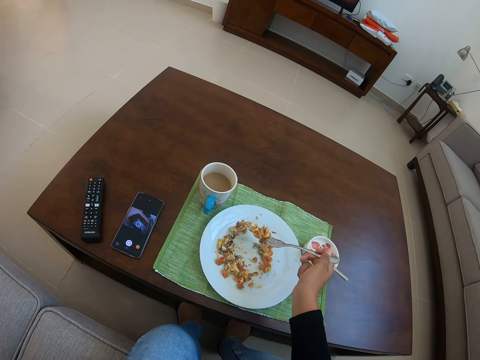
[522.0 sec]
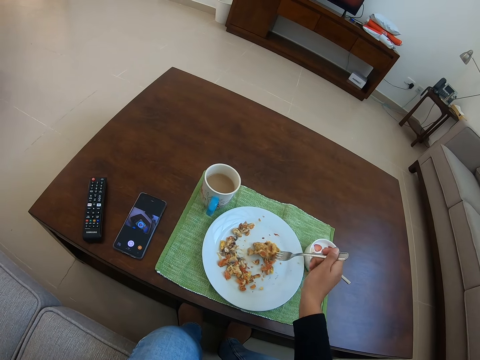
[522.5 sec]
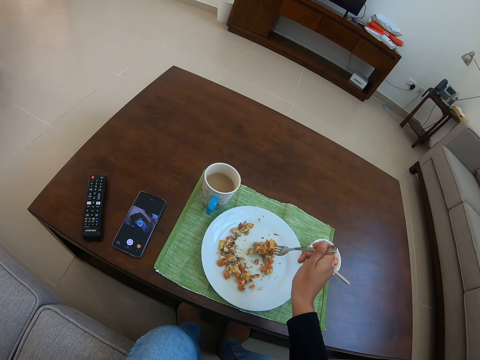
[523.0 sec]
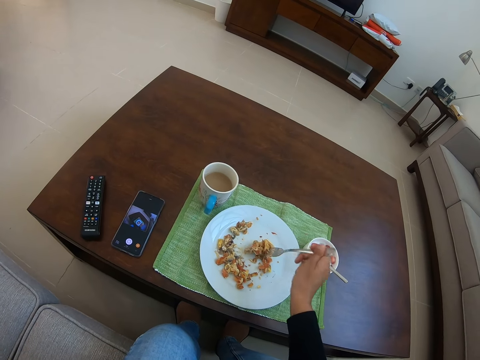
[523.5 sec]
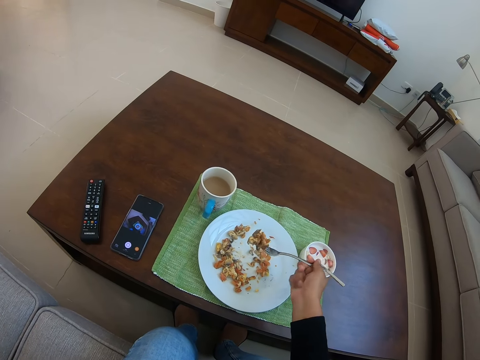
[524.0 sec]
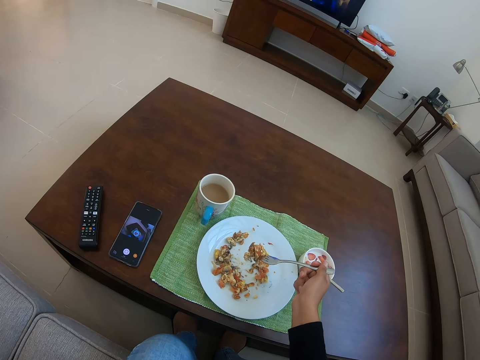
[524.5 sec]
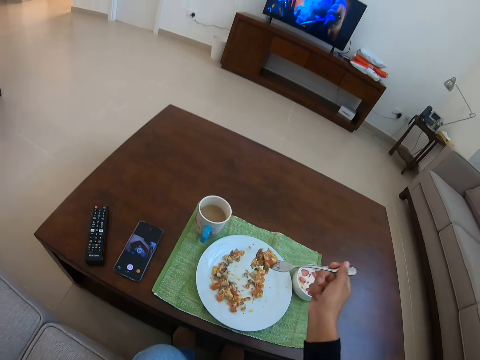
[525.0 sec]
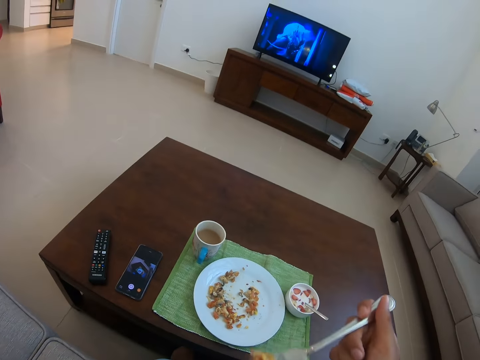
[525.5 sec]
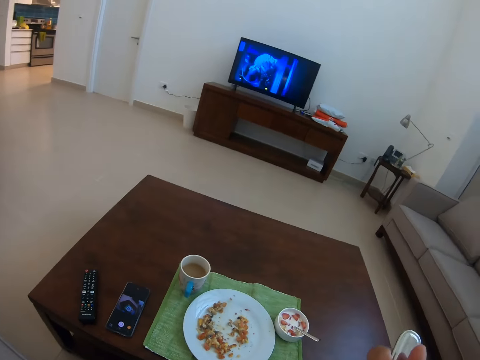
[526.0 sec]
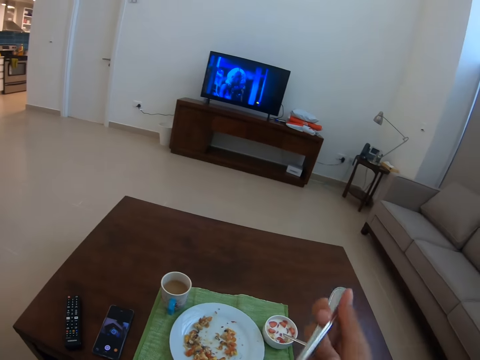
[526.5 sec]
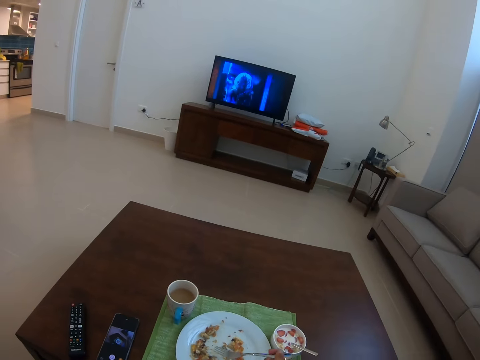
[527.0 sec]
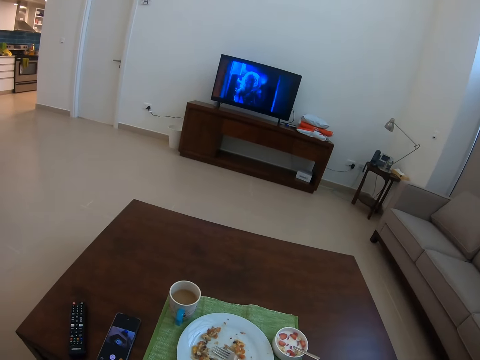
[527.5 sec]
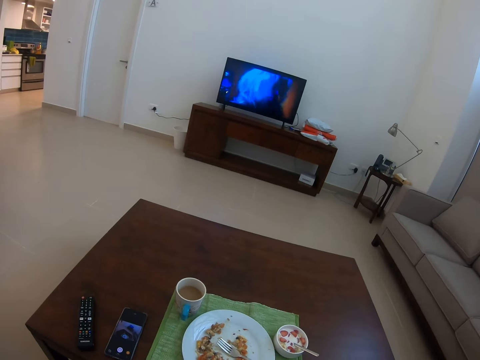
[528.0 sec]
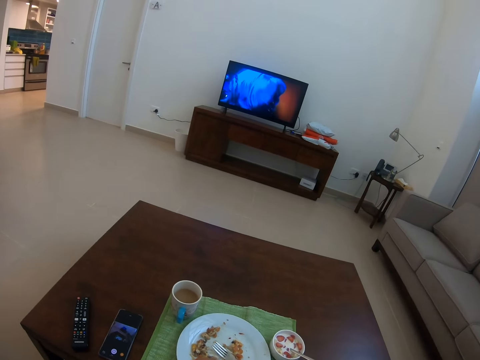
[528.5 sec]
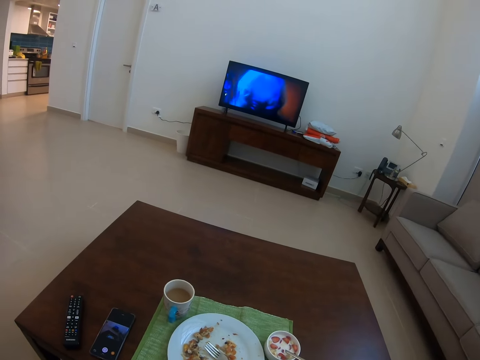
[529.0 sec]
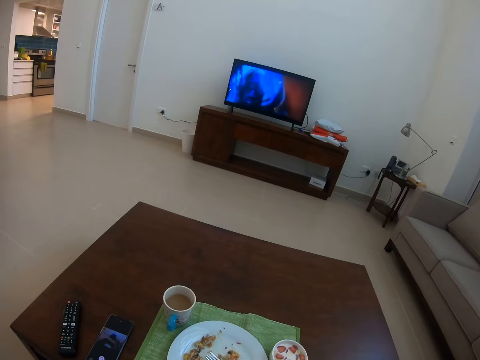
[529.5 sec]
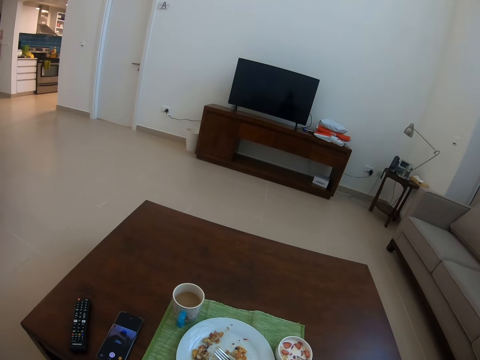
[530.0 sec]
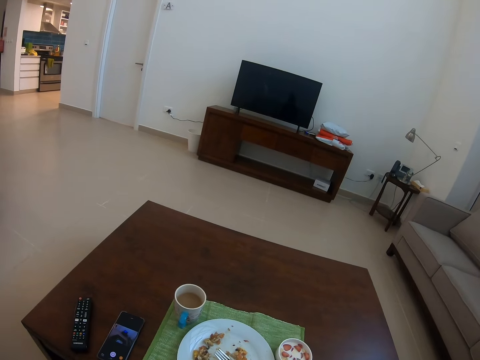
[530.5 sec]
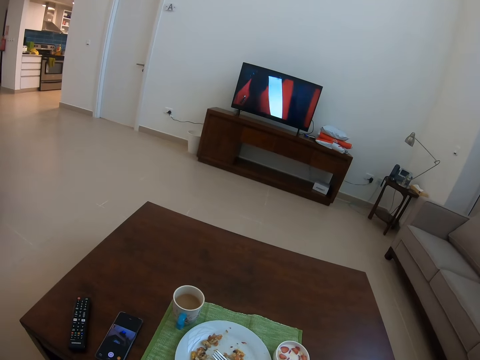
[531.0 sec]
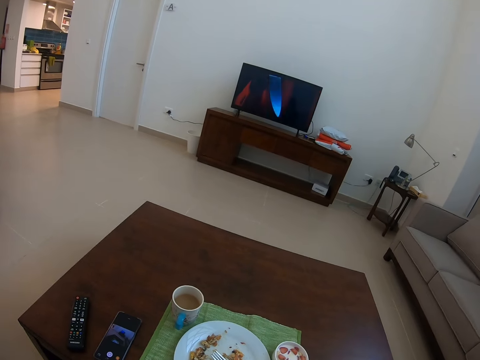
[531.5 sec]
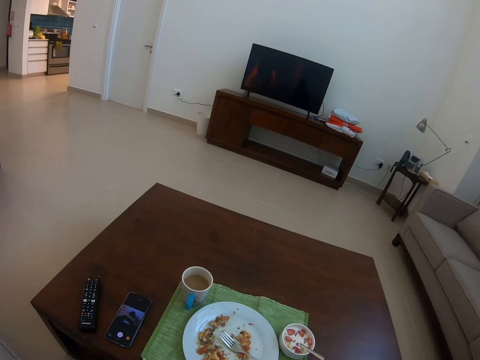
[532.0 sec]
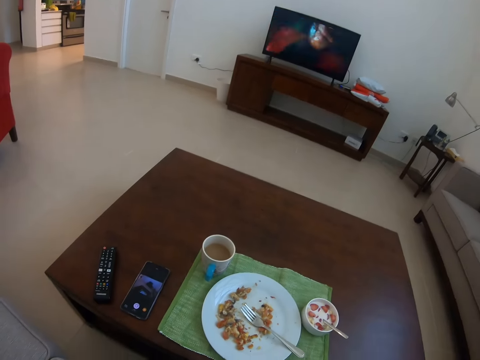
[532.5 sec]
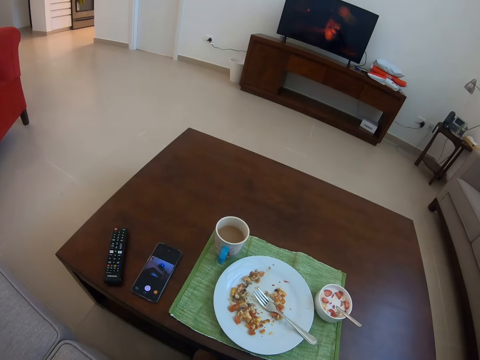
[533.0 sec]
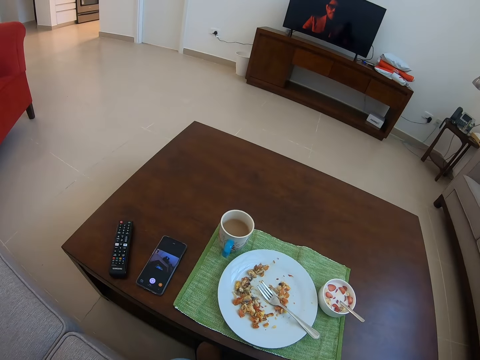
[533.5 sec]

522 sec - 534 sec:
The camera wearer eats food. They watch the TV. They place a fork on the plate.

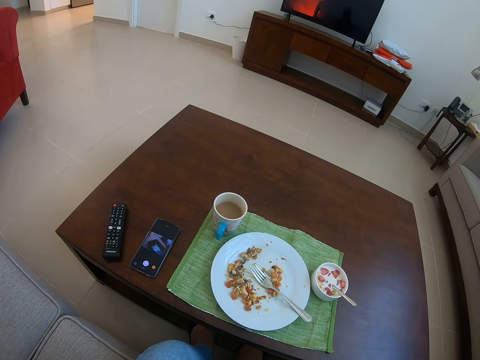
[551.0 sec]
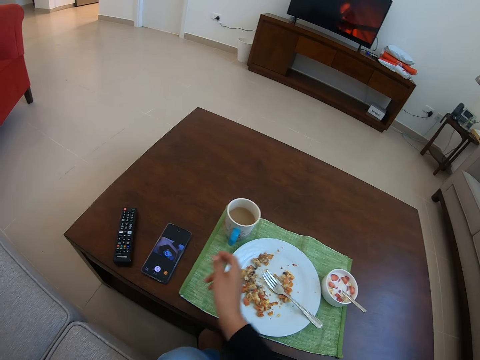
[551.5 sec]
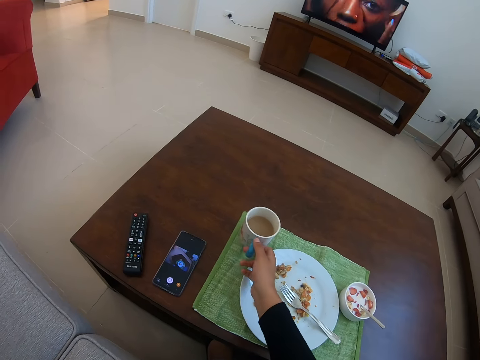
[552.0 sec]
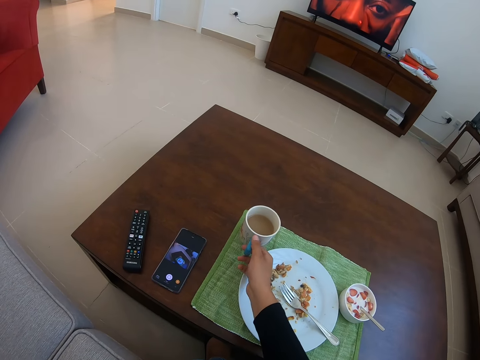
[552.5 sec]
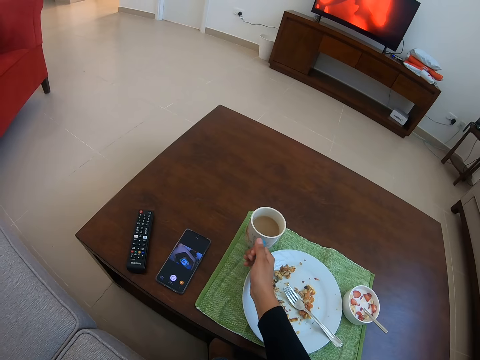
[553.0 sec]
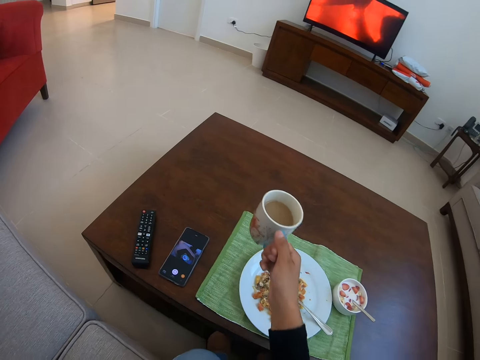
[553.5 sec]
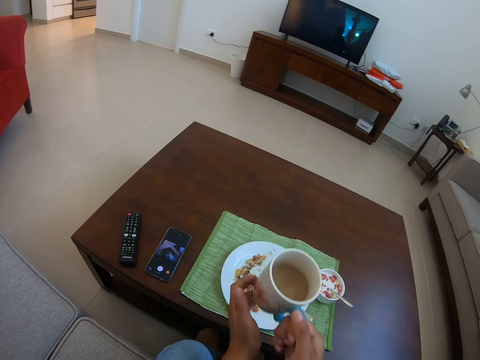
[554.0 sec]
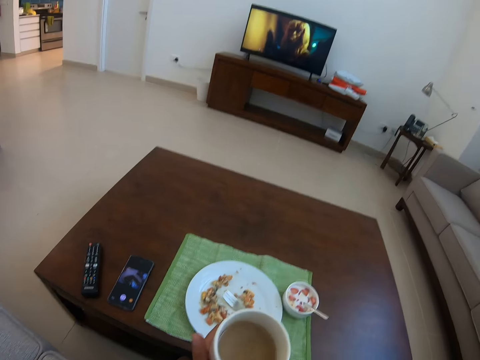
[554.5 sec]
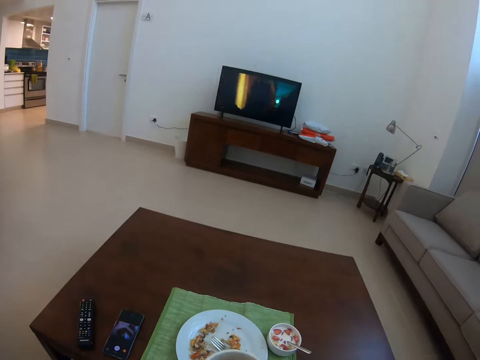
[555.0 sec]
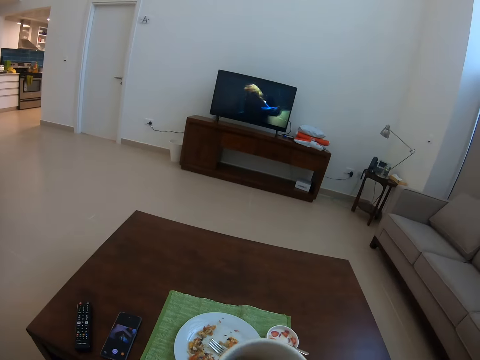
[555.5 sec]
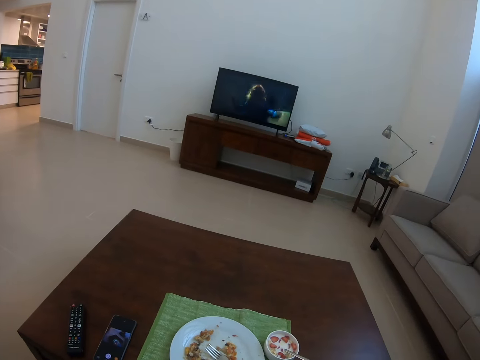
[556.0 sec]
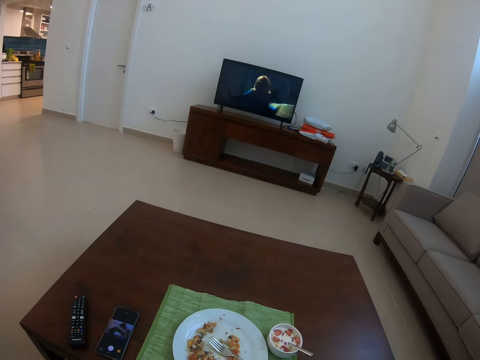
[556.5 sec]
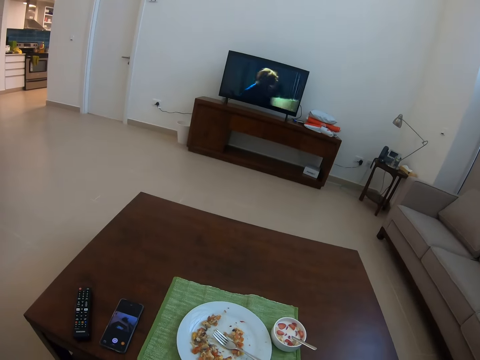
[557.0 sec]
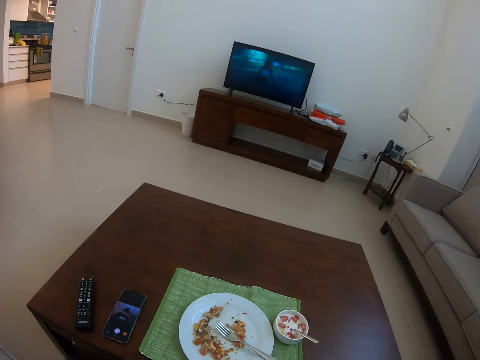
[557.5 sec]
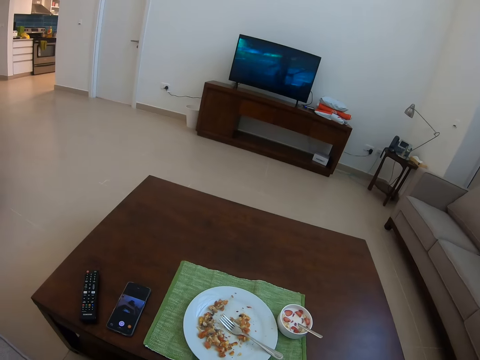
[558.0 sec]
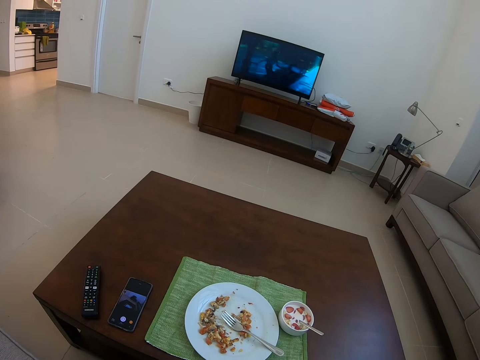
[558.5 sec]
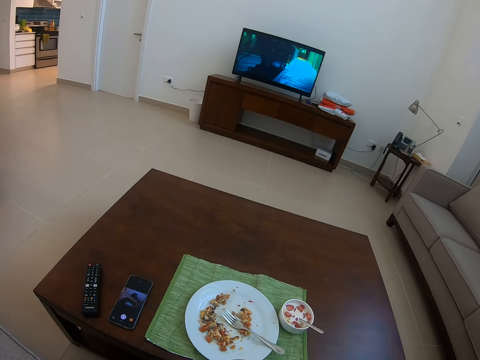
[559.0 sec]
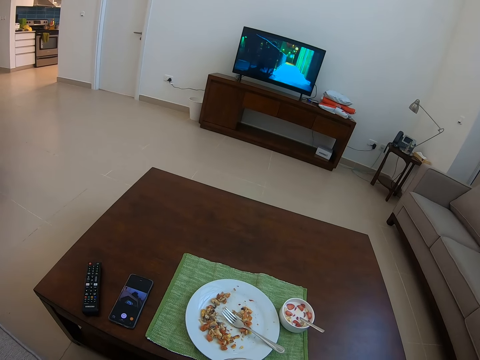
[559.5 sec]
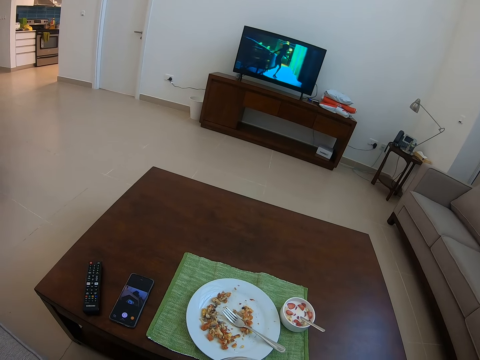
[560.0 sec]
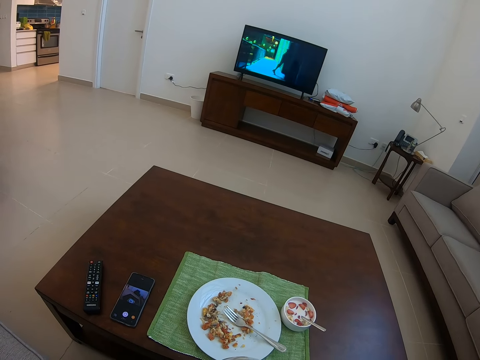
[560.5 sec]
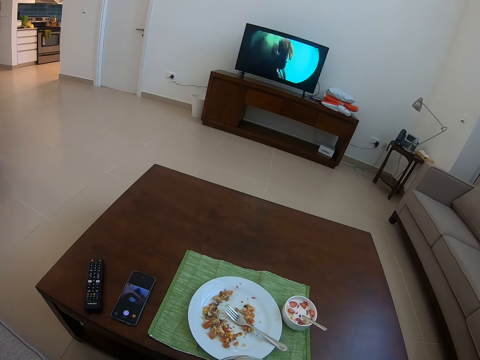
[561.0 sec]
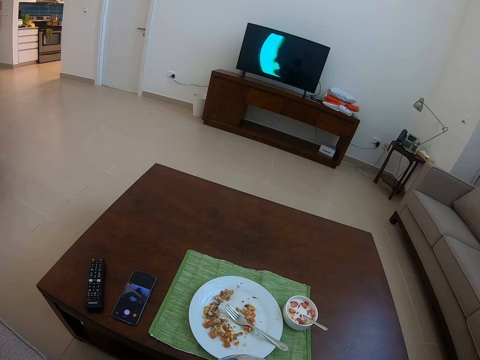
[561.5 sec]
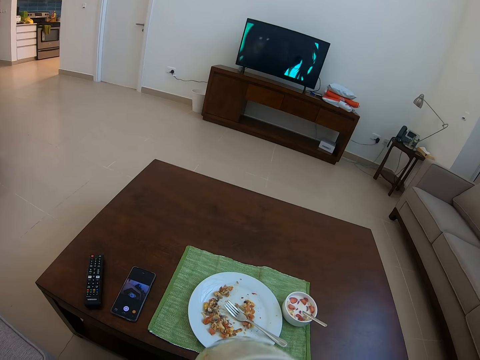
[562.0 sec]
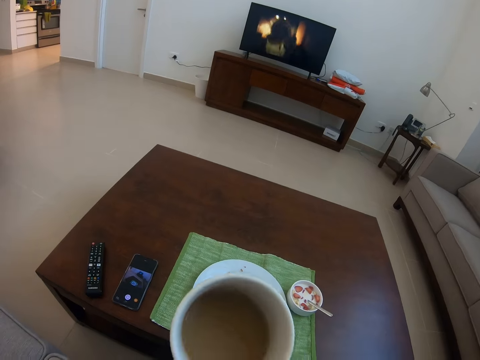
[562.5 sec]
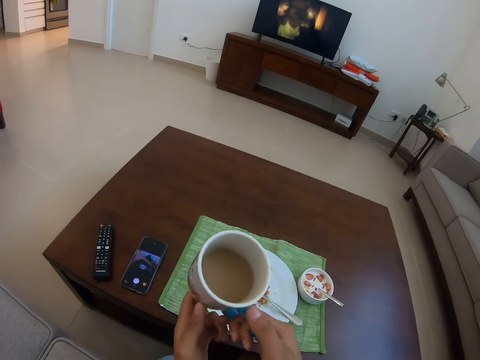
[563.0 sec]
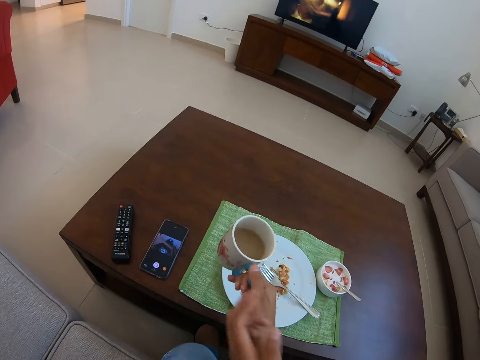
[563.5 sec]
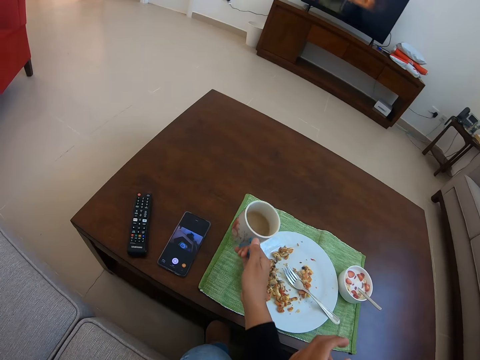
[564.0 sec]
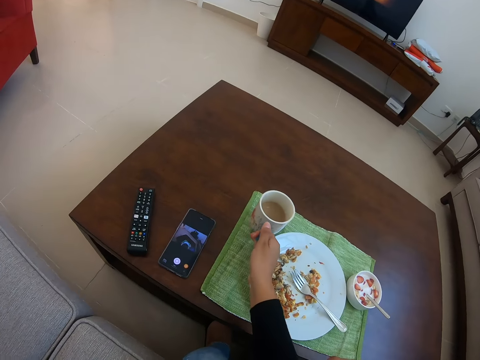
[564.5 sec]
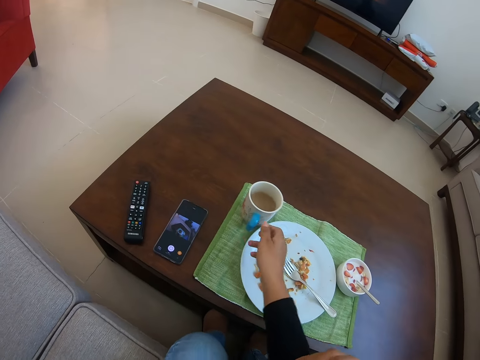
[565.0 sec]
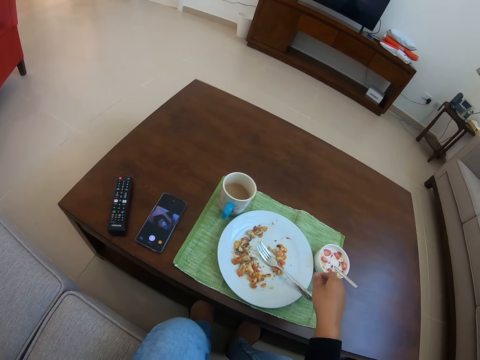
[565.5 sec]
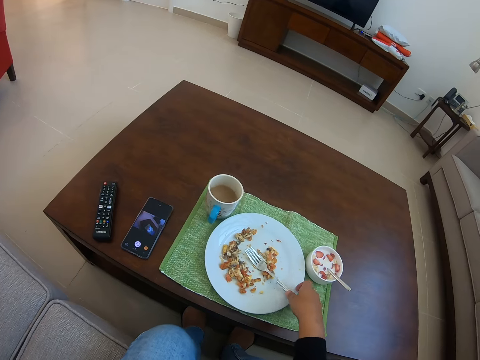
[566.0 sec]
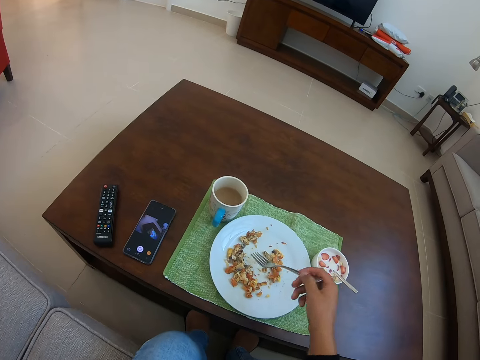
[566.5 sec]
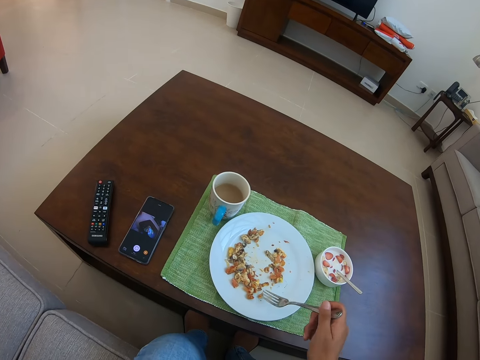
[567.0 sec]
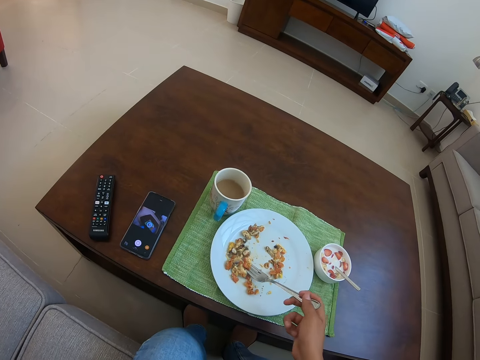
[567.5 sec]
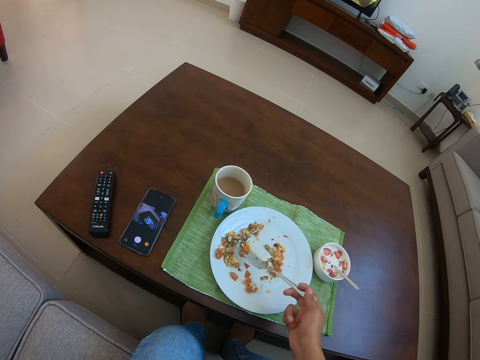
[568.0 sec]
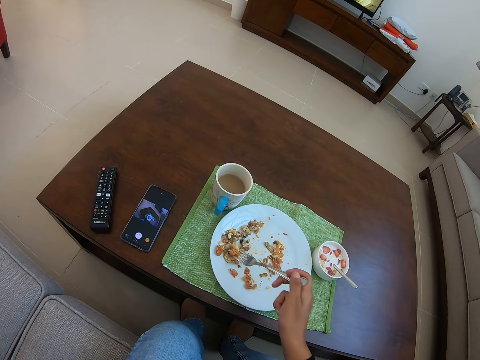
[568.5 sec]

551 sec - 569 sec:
The camera wearer picks up a cup of tea. They drink the tea. They drink the tea again. They put the cup of tea on the table. They pick up a fork.
